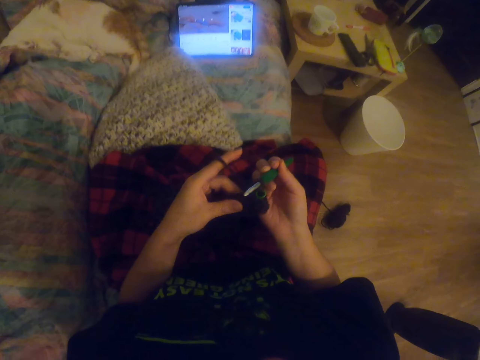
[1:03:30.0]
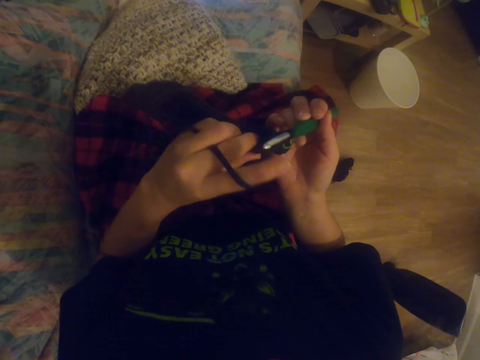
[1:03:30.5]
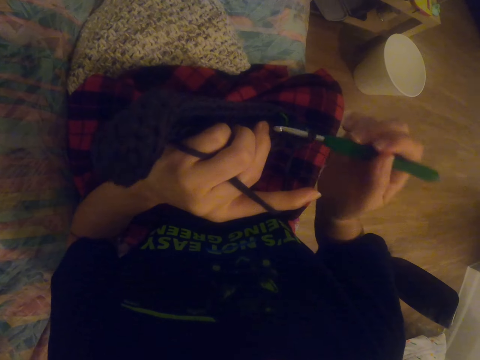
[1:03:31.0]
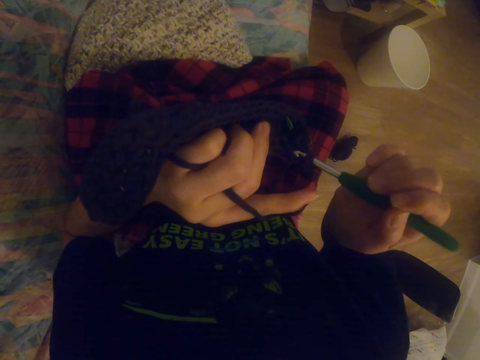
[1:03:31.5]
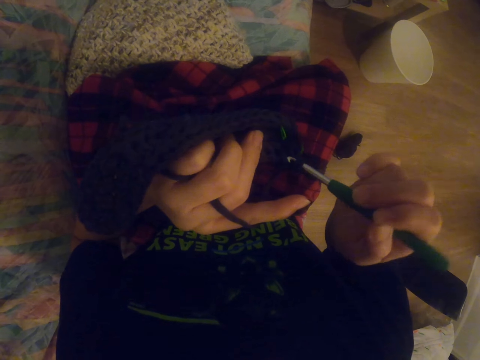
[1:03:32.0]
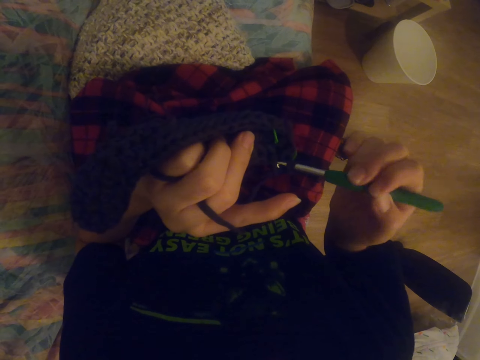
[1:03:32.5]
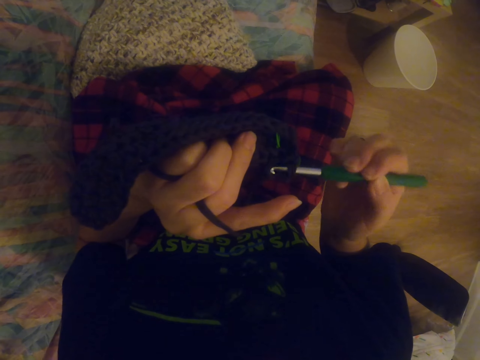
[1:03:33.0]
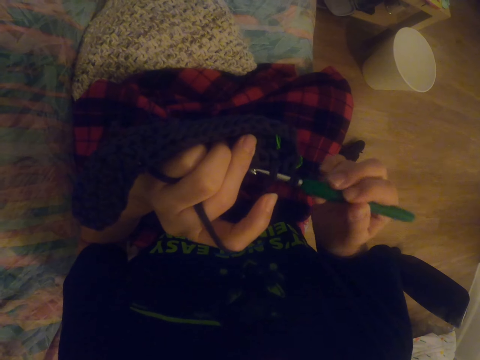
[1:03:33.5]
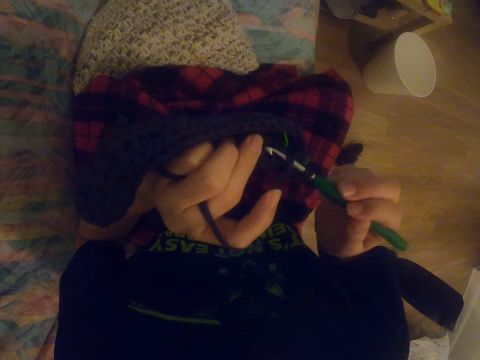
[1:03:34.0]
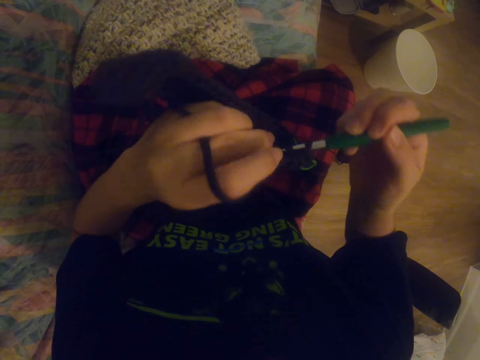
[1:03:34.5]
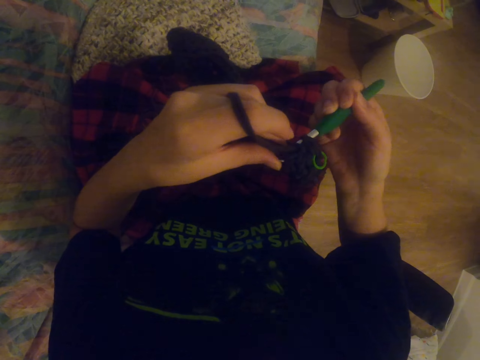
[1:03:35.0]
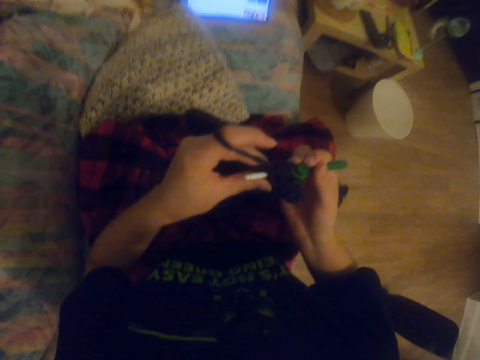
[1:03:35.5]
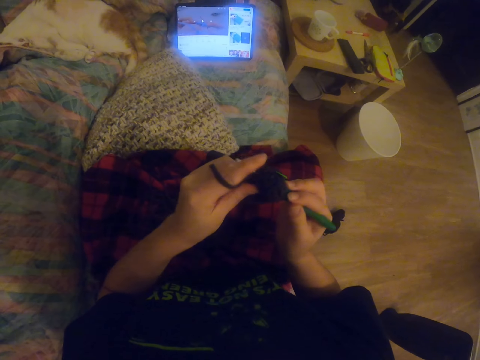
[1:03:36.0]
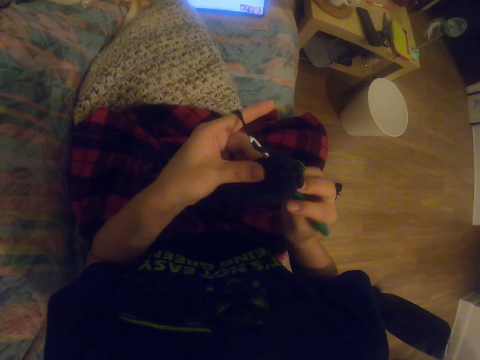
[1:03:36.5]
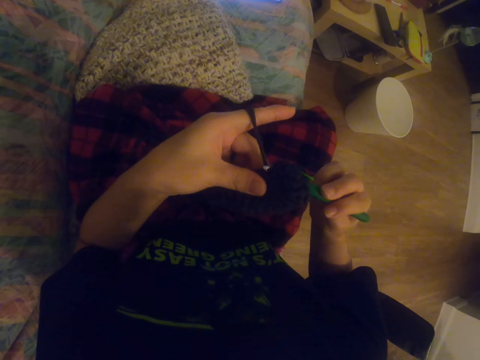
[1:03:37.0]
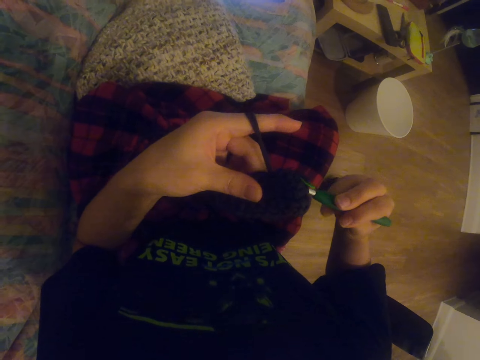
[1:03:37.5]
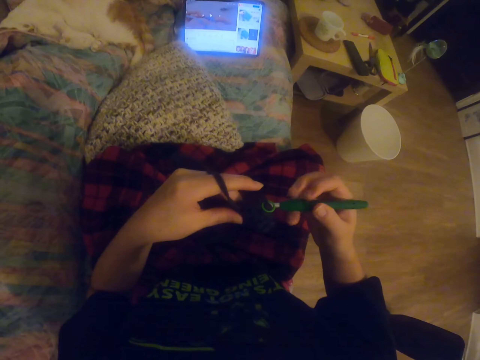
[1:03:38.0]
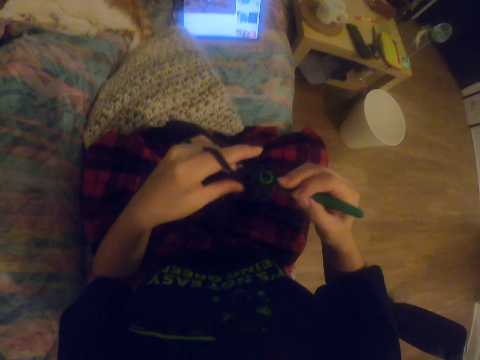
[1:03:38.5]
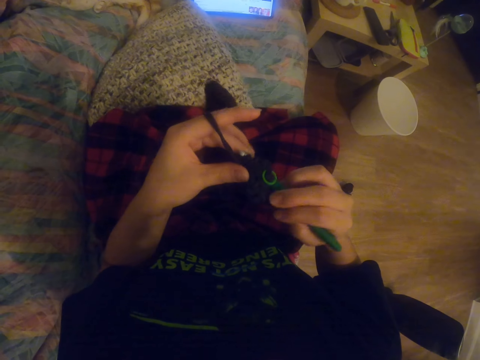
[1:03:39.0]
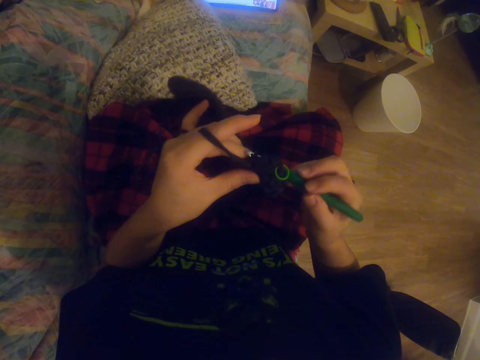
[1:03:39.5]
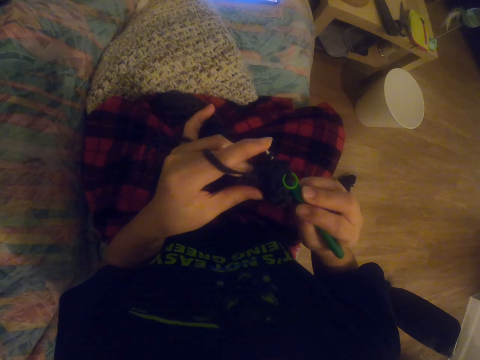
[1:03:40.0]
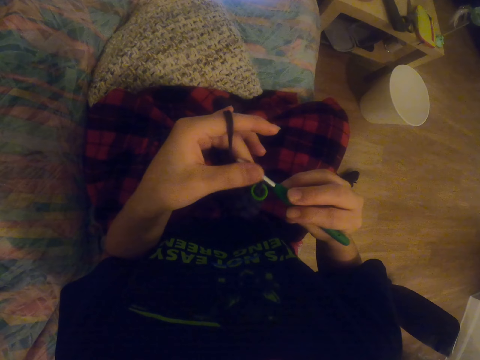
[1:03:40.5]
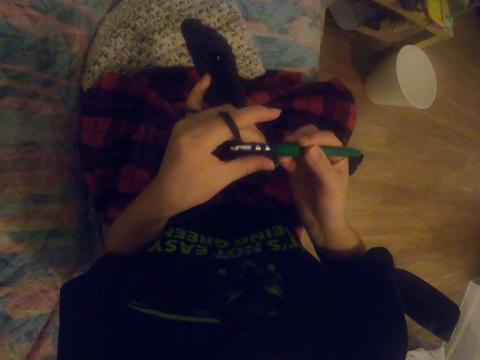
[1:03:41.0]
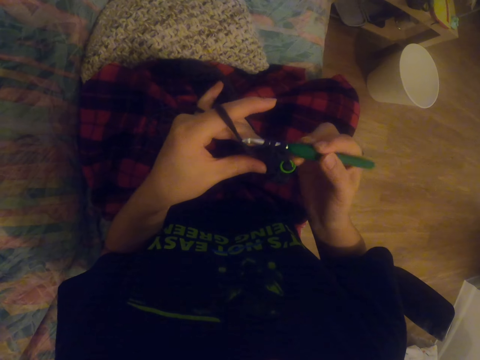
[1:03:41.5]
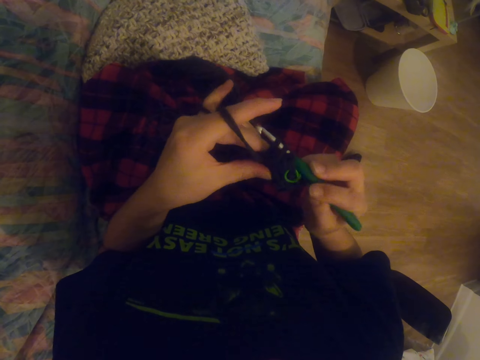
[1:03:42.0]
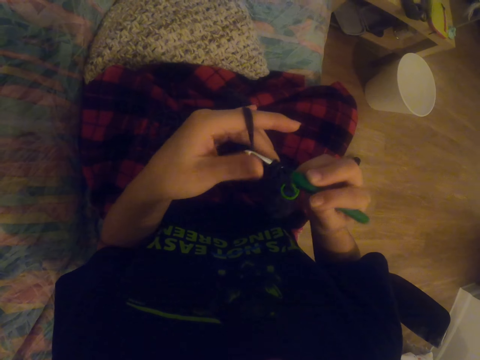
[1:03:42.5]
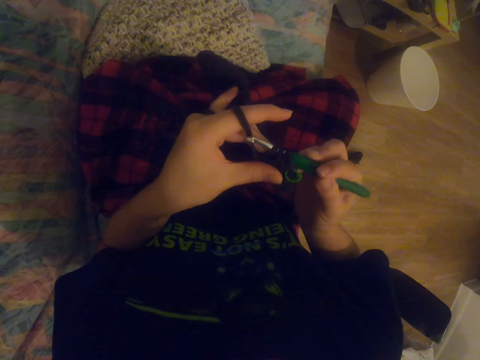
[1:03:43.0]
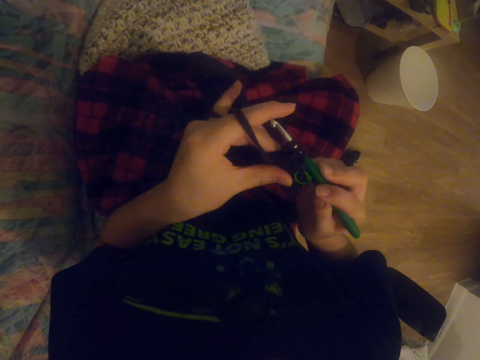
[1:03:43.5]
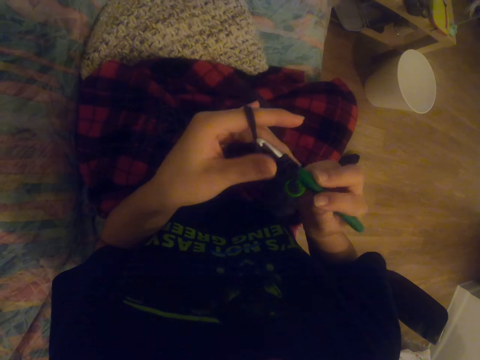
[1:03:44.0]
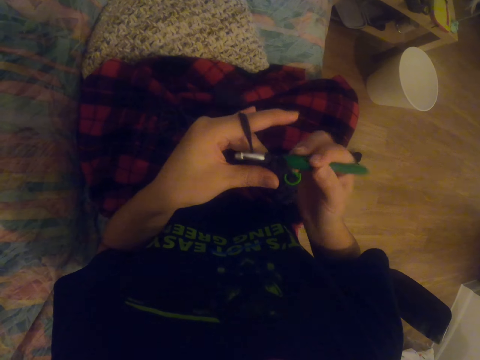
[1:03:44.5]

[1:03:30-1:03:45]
The camera wearer touches something. They crochet a garment. They look at the tablet. They crochet the garment.

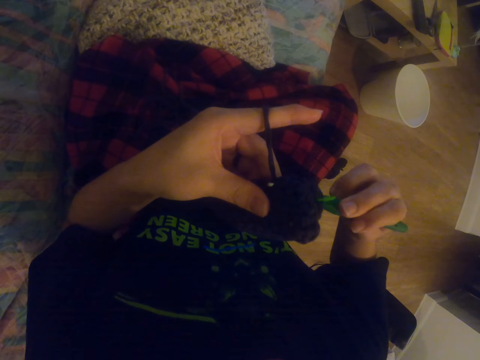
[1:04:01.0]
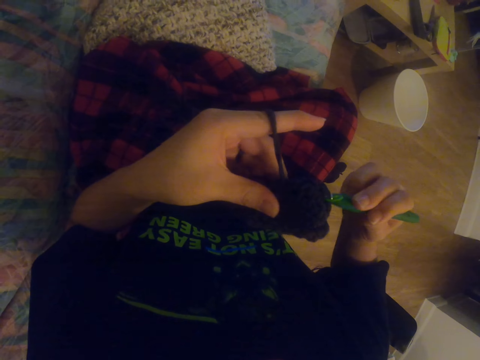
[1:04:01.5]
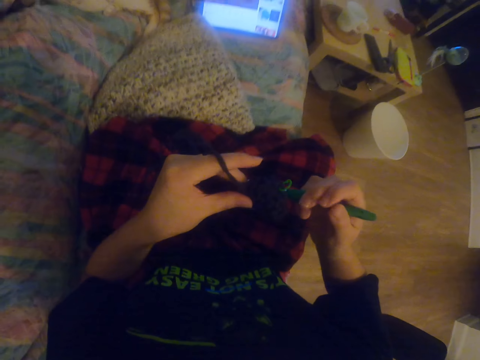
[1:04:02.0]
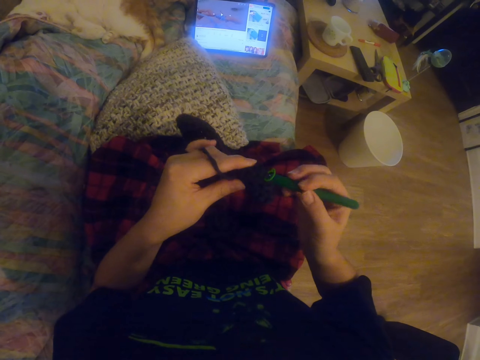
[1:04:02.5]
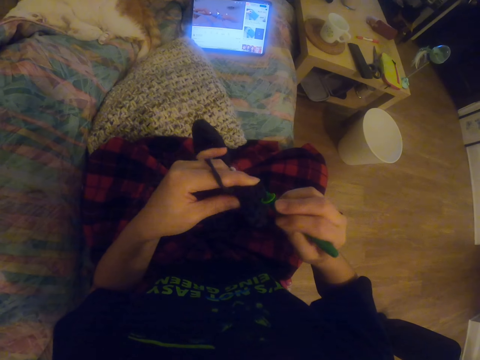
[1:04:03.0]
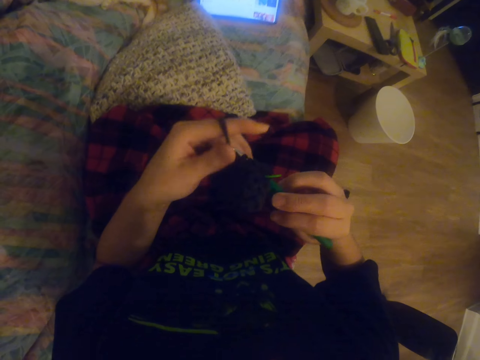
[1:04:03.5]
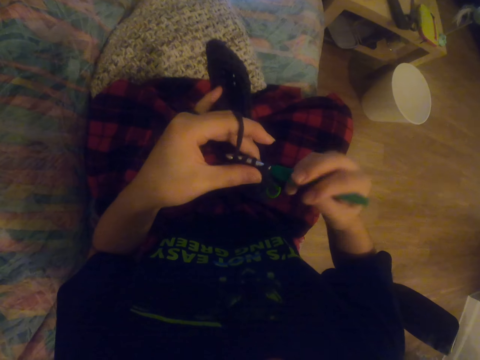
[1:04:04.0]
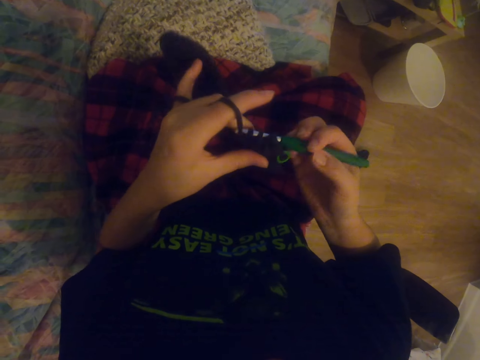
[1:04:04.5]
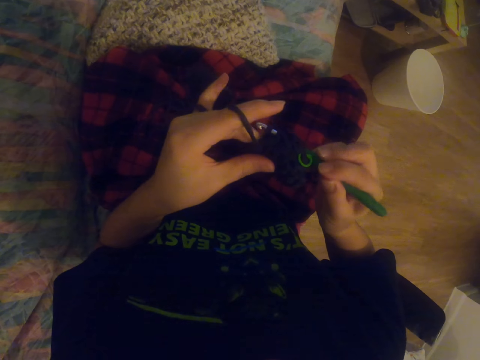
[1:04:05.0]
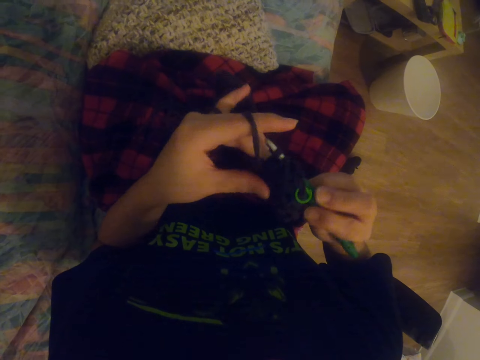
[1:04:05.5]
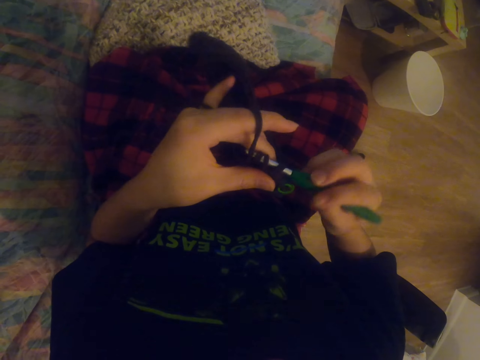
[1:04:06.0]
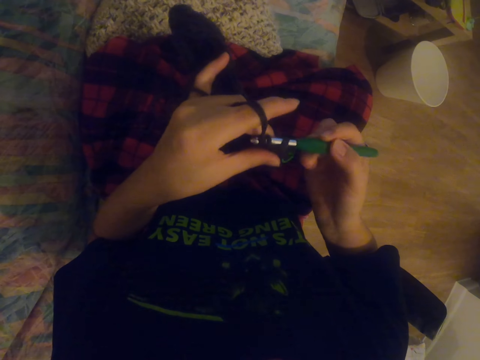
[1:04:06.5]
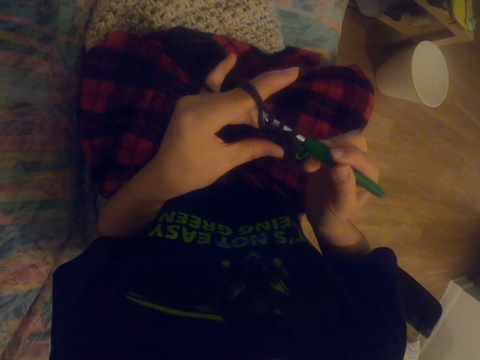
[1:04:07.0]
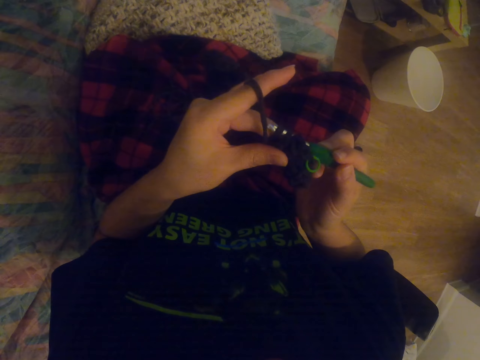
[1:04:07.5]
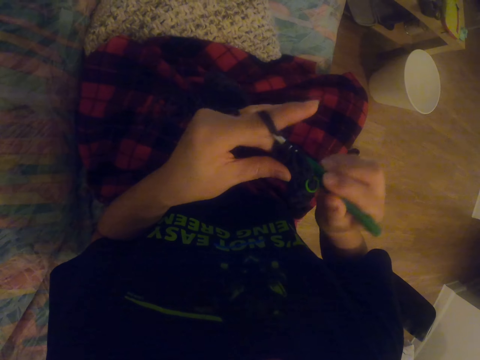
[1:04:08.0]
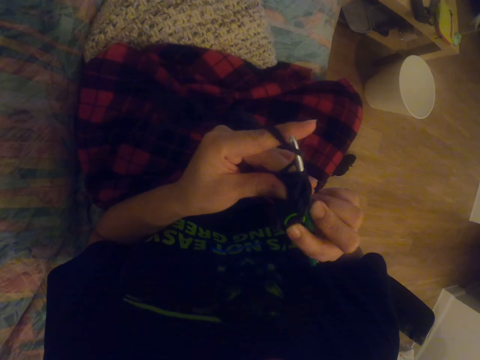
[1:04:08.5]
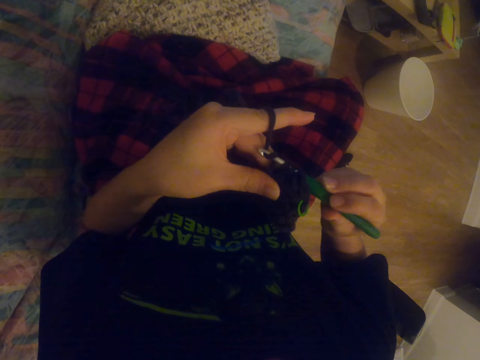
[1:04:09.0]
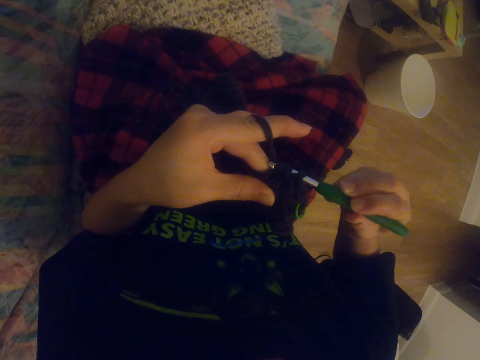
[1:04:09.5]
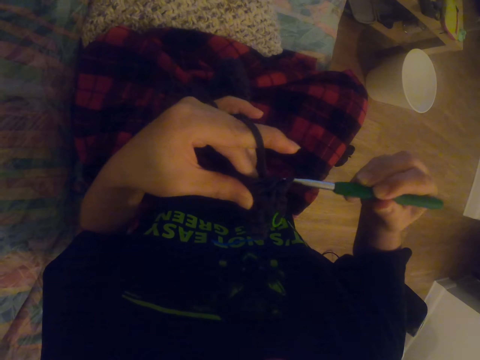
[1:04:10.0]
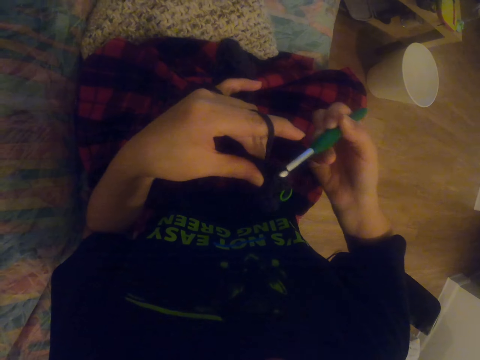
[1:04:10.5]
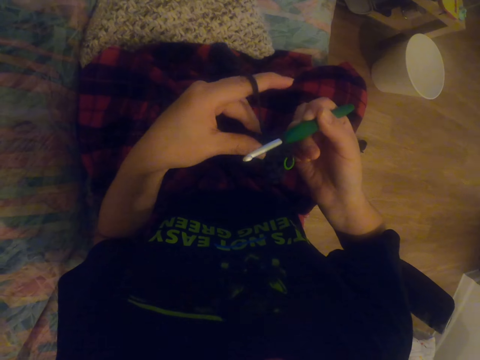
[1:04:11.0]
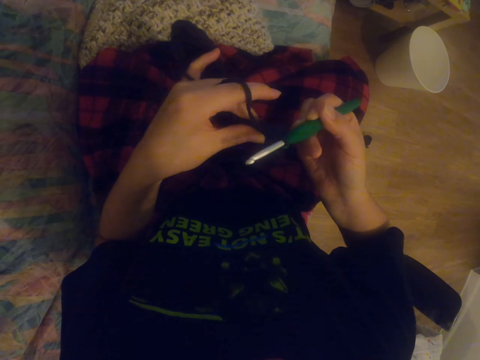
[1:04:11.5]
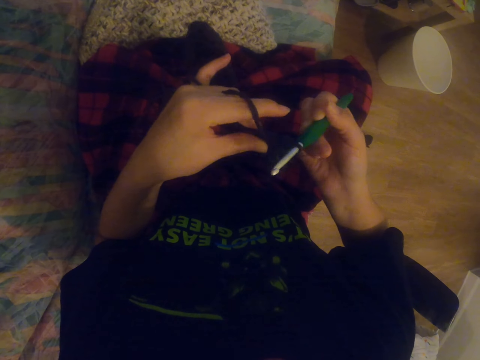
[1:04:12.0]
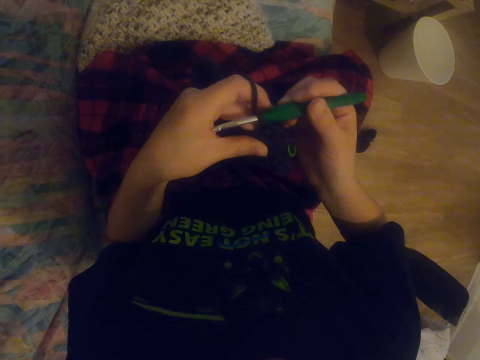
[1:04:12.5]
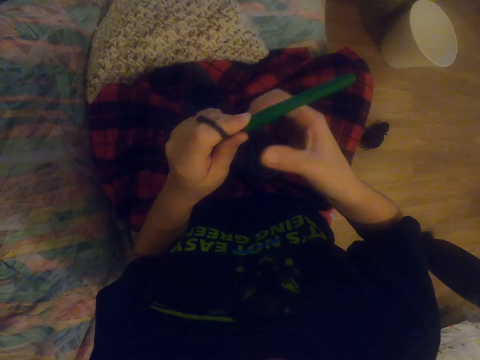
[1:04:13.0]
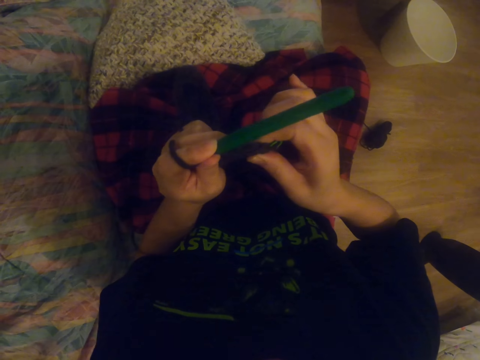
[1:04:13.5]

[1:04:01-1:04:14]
The camera wearer looks at the tablet. They crochet a garment.
